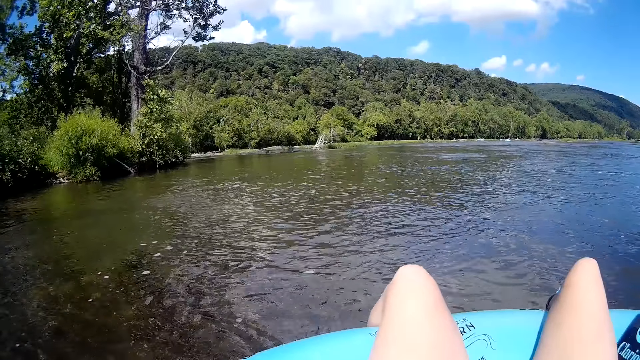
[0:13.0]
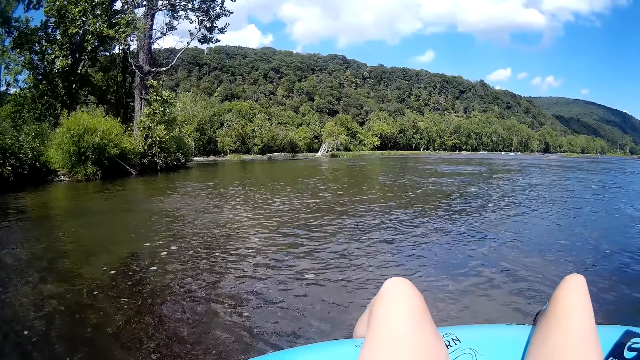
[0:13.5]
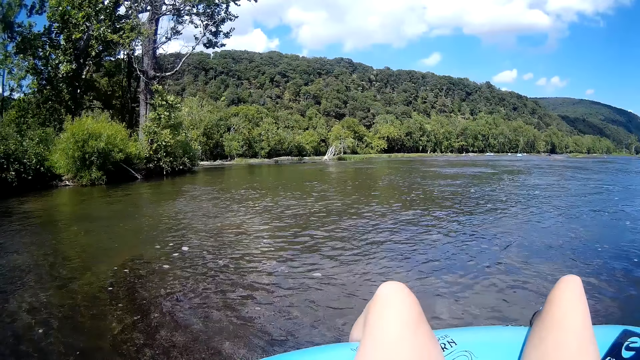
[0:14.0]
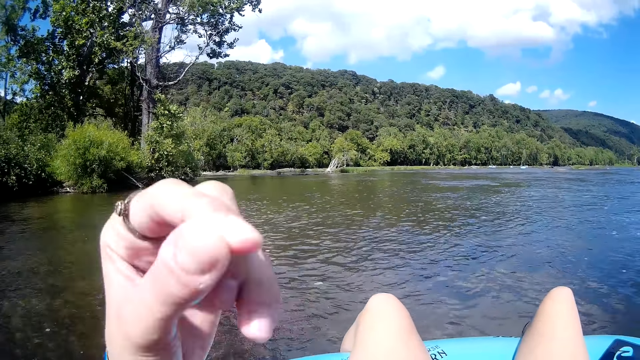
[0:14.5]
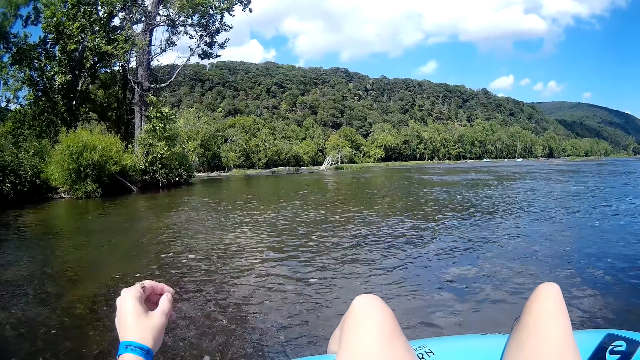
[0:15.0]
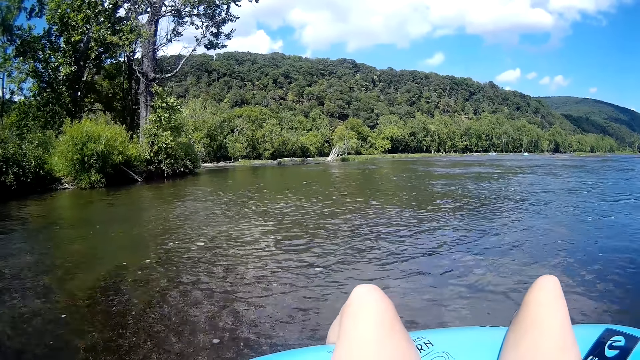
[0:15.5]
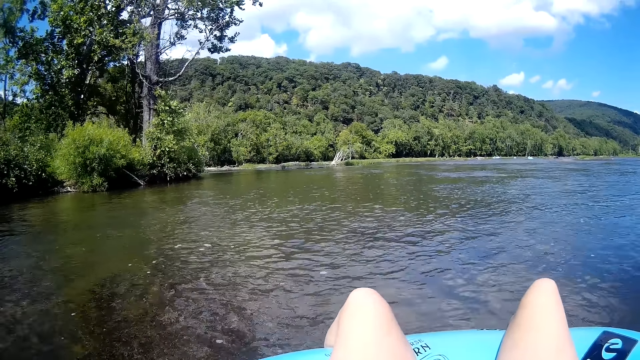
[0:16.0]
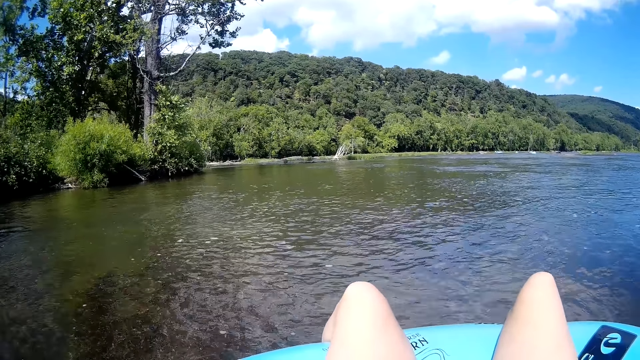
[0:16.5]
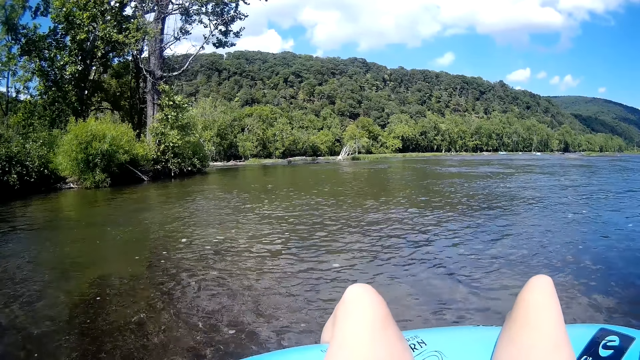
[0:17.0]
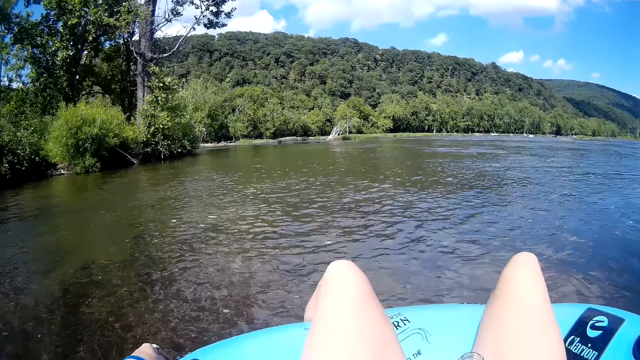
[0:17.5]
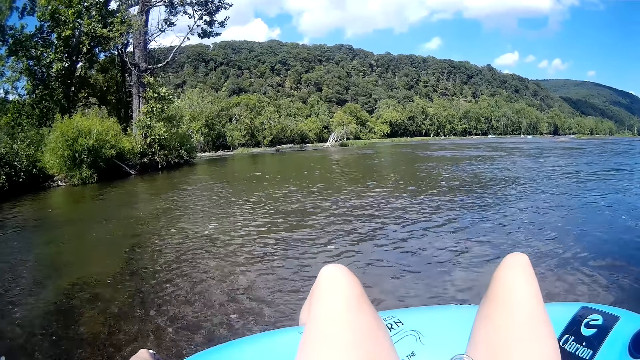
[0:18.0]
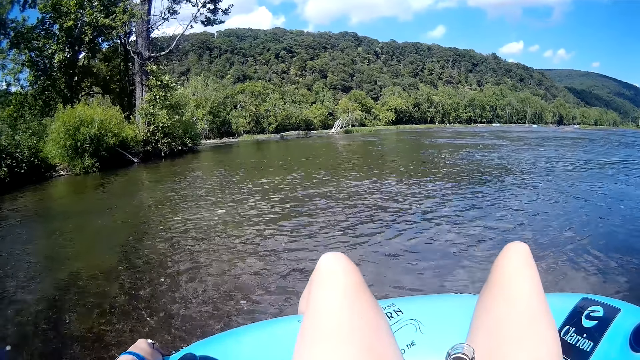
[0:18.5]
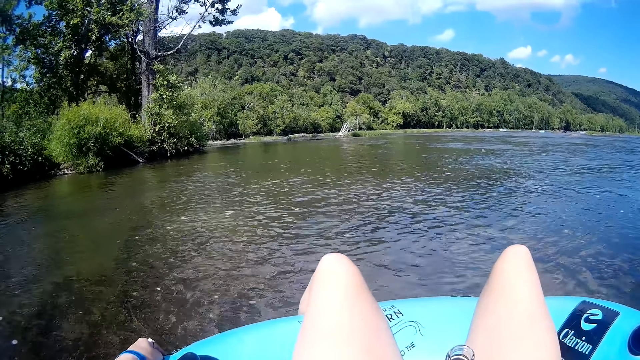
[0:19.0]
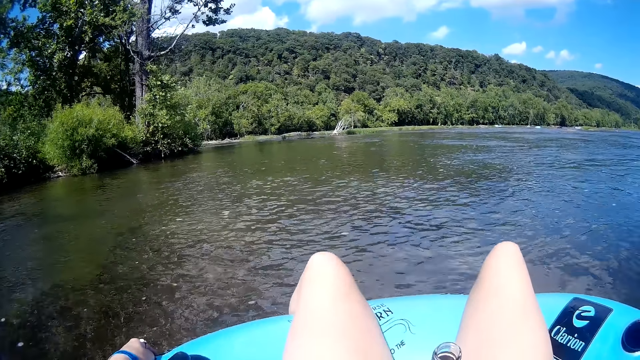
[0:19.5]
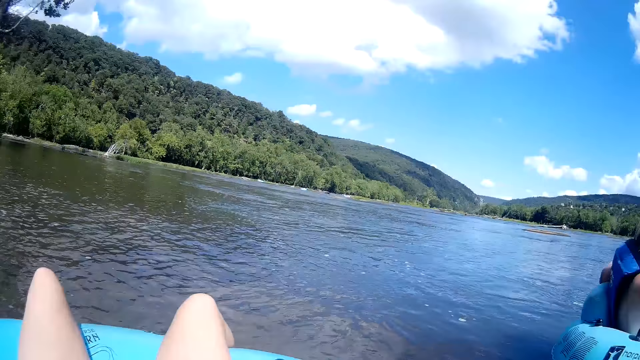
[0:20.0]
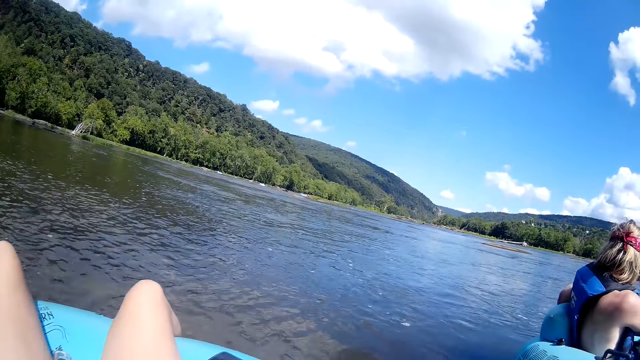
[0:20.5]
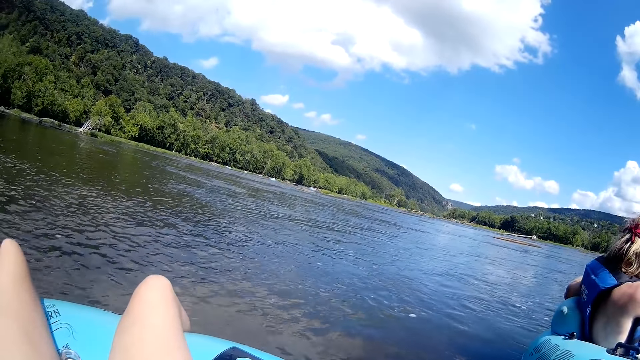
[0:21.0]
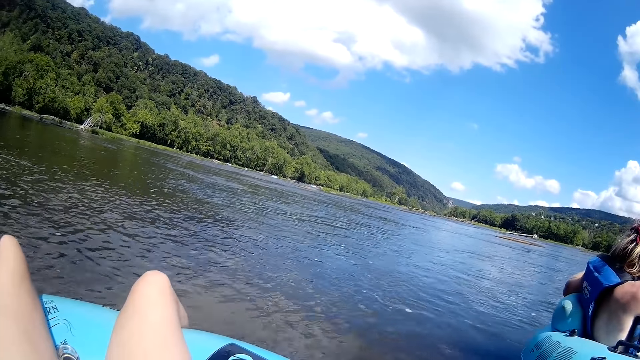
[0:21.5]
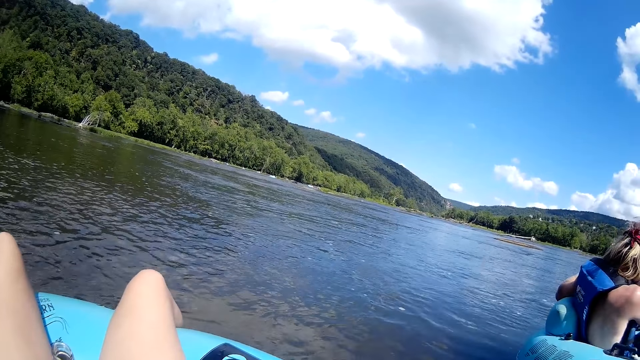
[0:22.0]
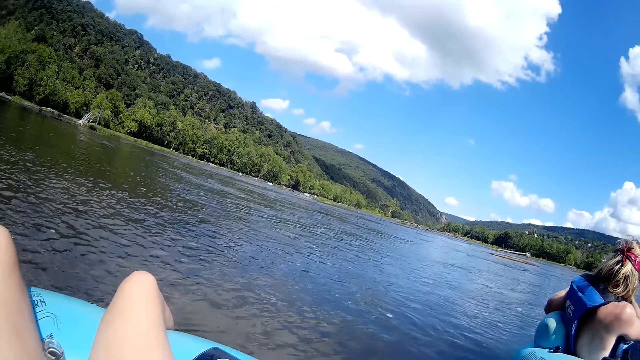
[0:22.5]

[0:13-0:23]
The camera wearer drops his left hand. He interacts with a man. He talks to the man. He floats on the lake with a floater.

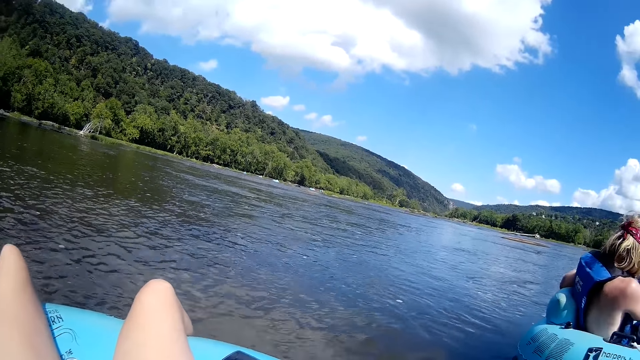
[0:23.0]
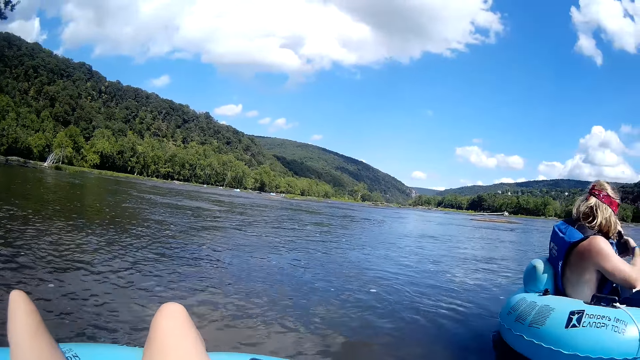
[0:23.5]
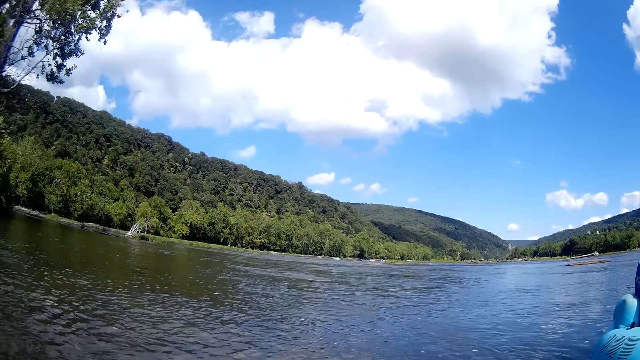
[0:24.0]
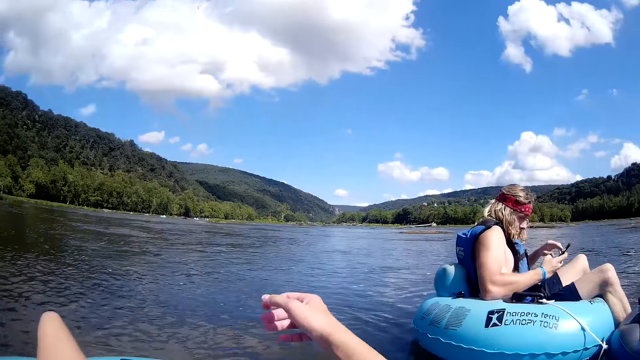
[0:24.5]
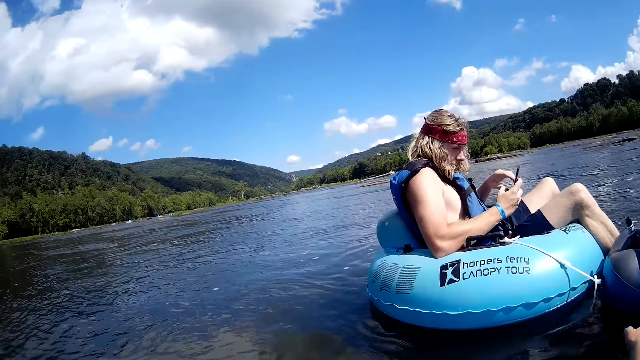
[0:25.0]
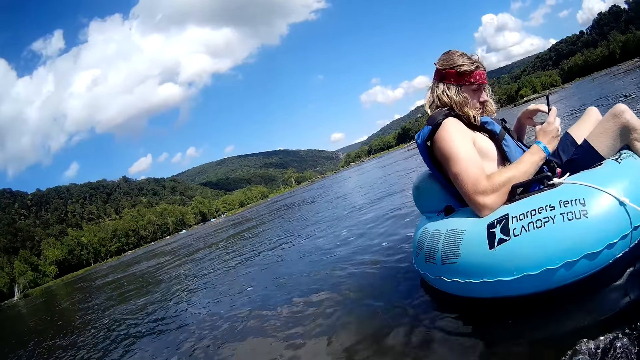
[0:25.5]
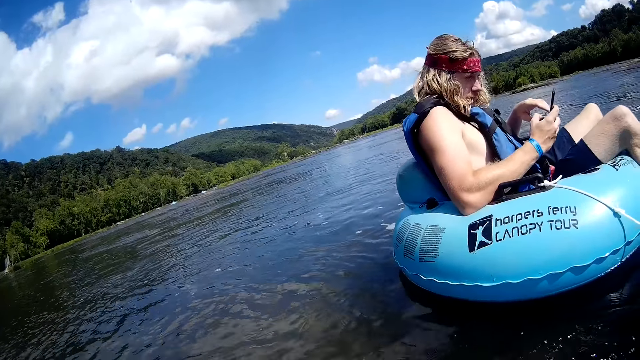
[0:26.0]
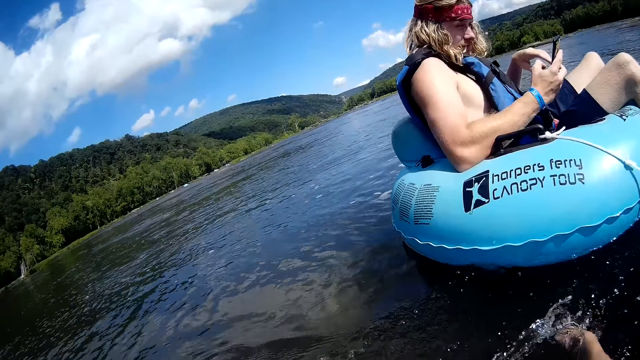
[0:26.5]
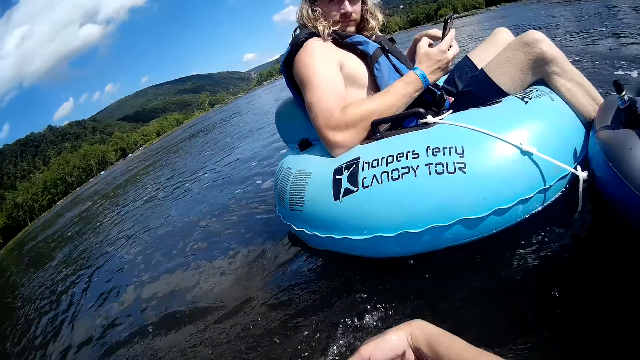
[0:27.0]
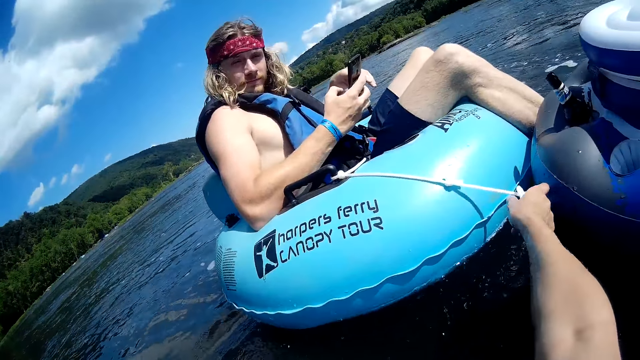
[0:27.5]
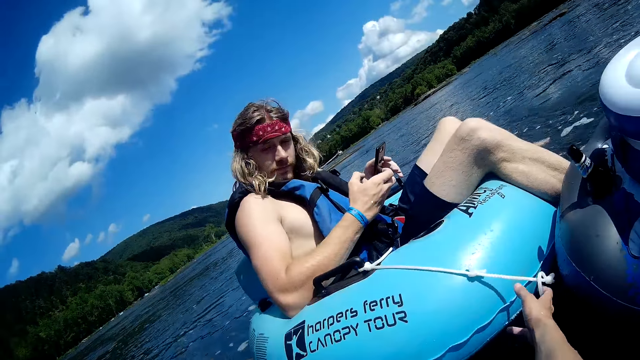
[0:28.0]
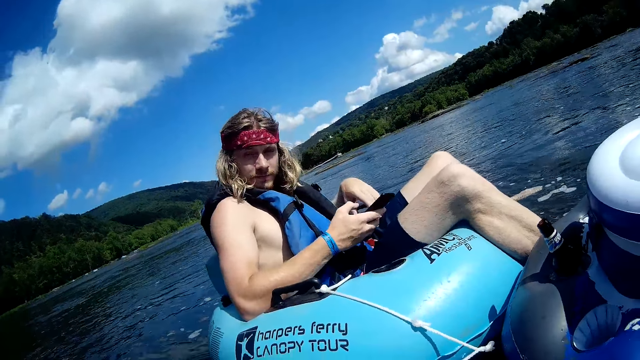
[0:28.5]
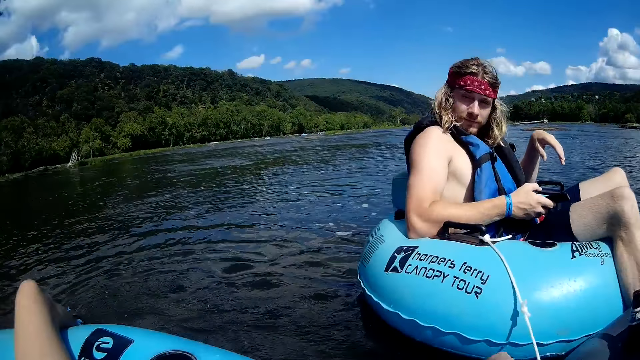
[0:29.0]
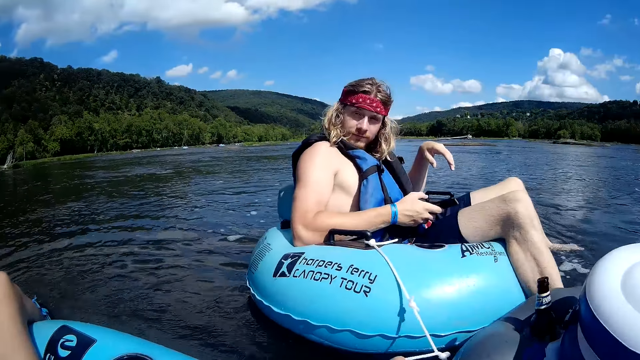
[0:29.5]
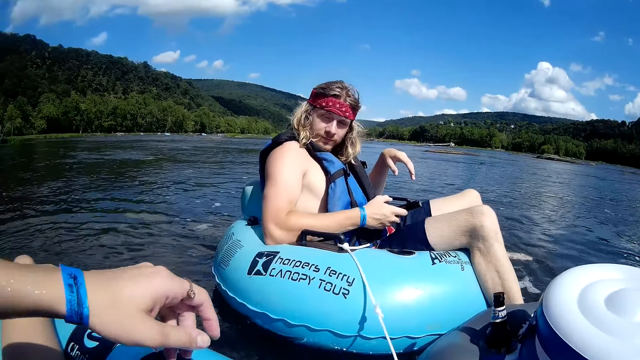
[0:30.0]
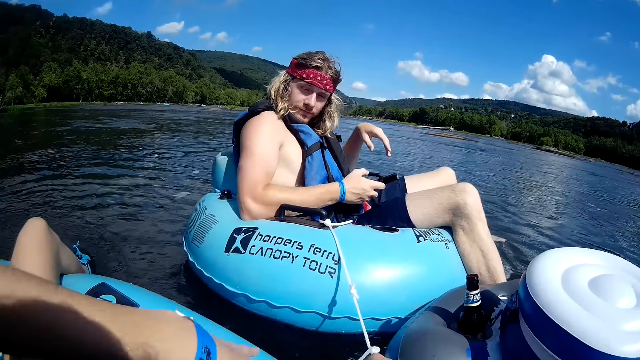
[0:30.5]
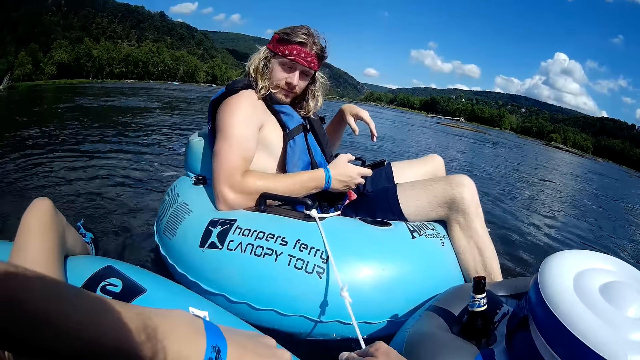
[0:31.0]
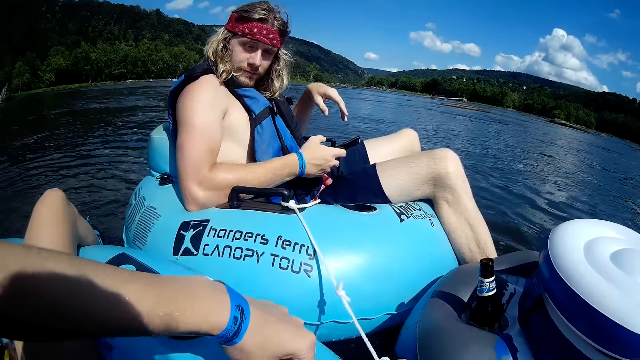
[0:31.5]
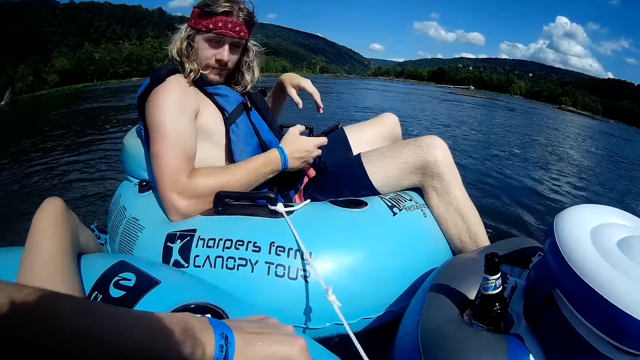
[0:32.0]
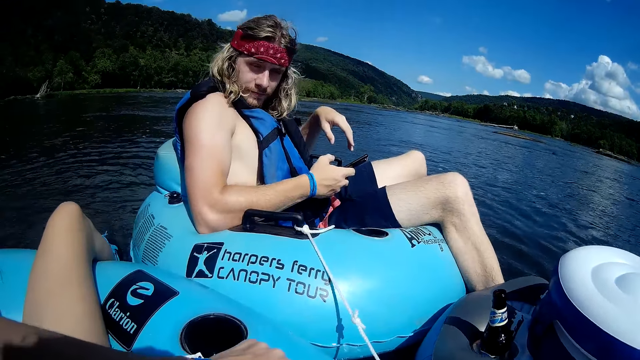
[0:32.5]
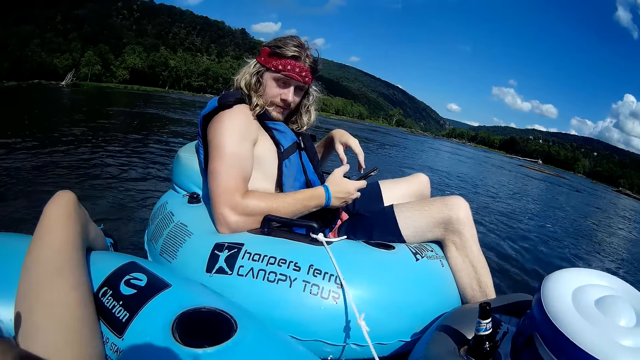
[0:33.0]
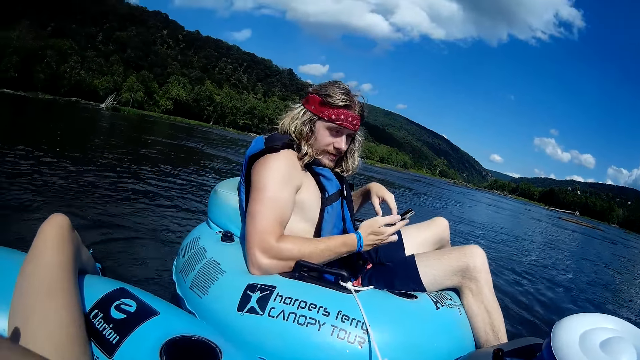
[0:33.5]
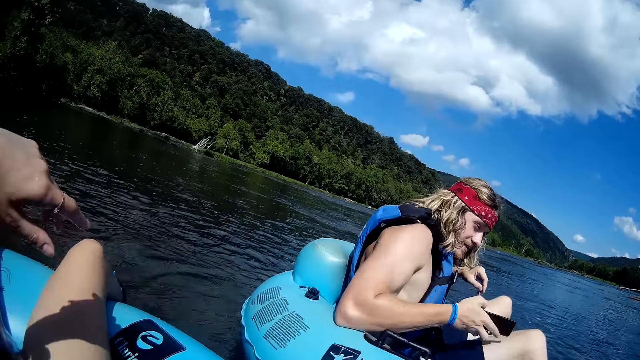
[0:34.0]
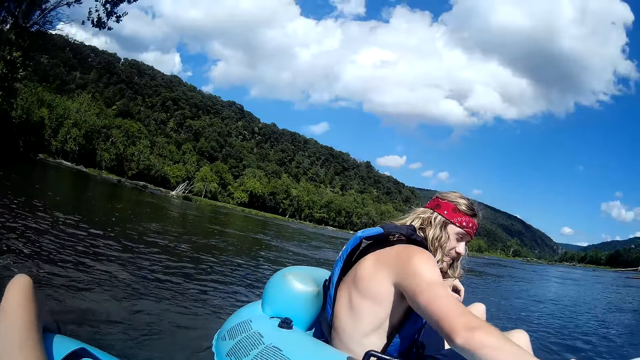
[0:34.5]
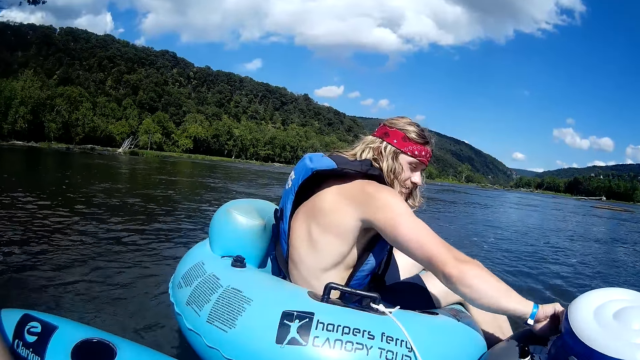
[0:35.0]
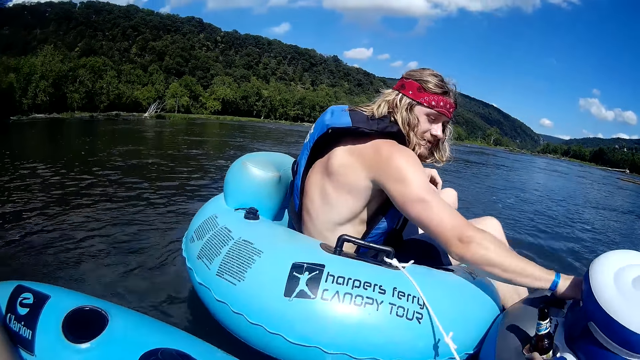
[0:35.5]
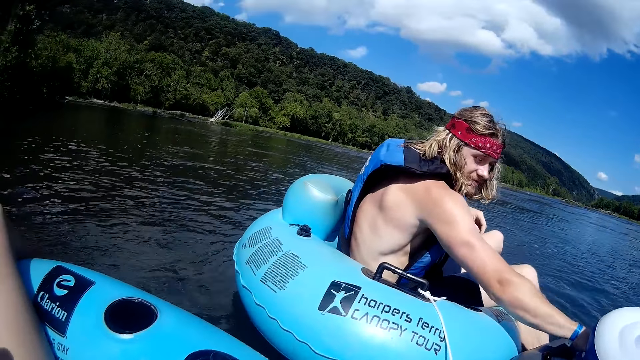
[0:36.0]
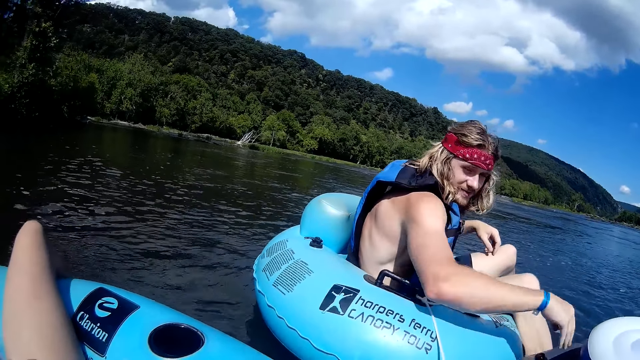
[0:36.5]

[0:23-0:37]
The camera wearer dips her hand in the water. A man operates a mobile phone in his right hand. The camera wearer swings her right hand on the river. She pulls the rope of the river tube of the man close to hers with her right hand. She floats on the lake with a floater. The man keeps the mobile phone on a nearby river tube with his right hand. The camera wearer talks to the man.
